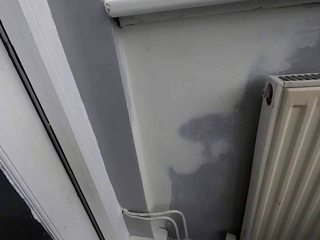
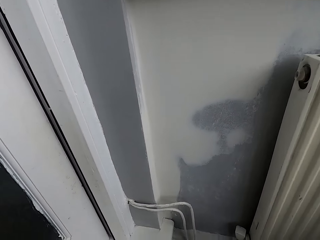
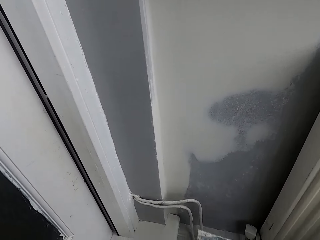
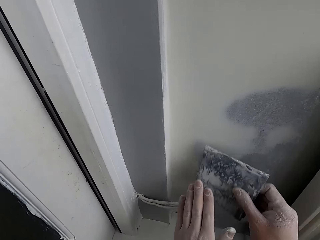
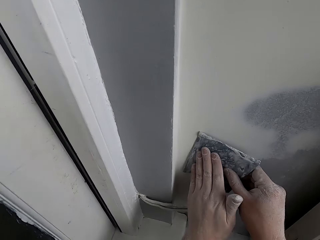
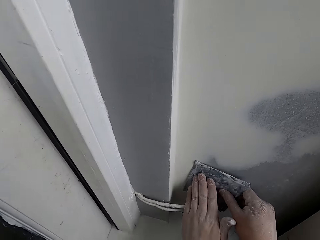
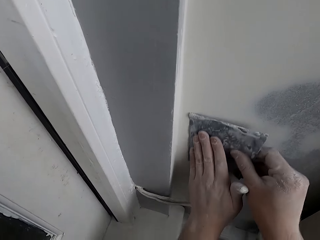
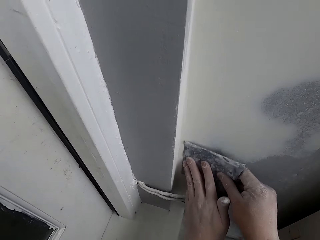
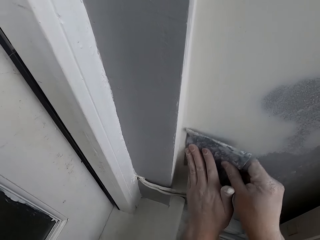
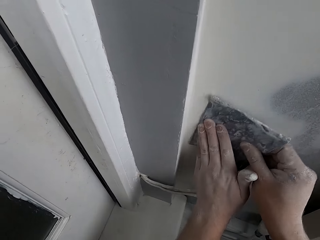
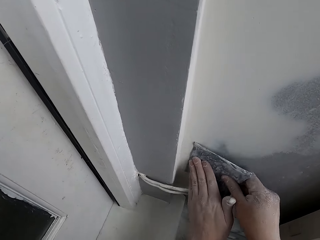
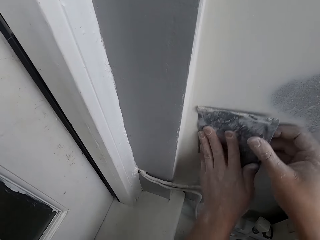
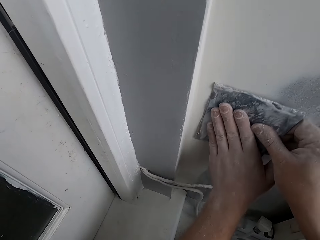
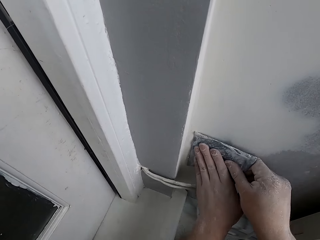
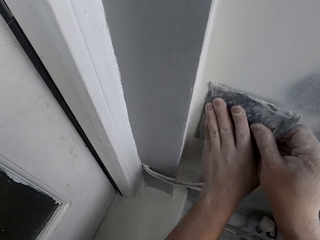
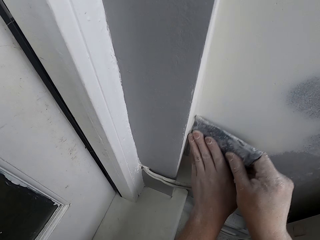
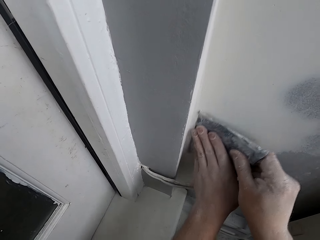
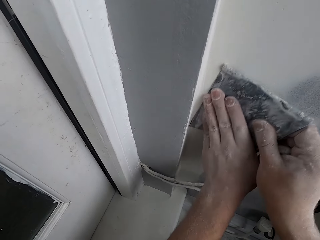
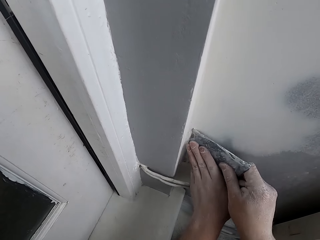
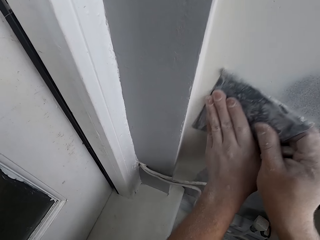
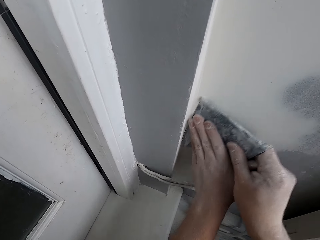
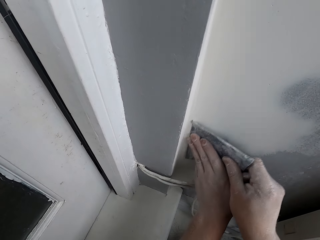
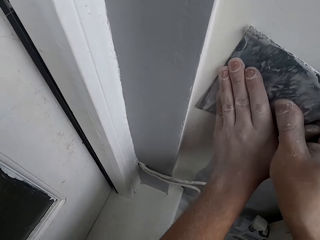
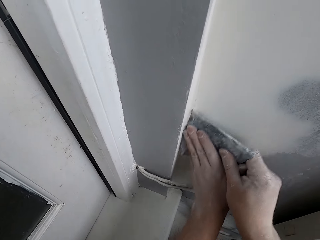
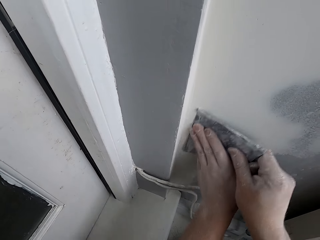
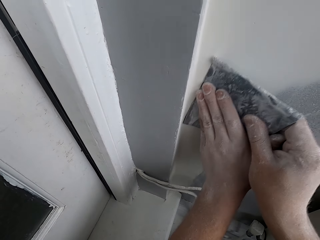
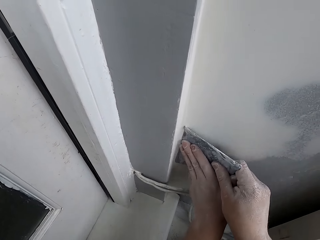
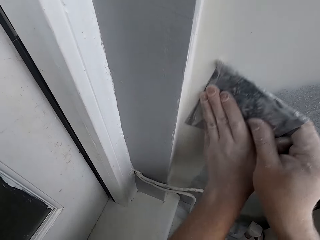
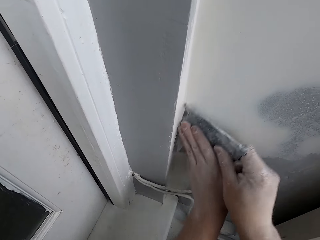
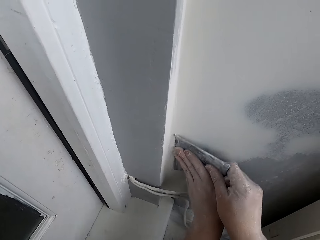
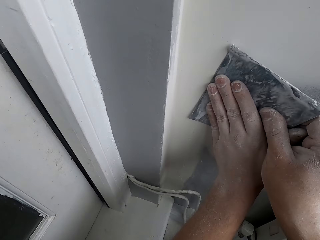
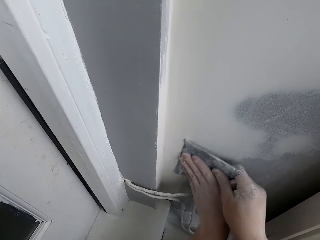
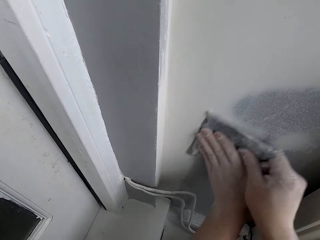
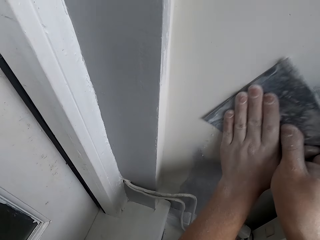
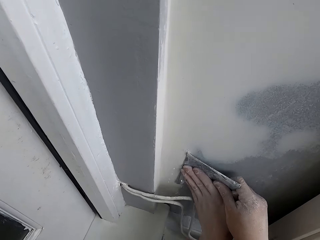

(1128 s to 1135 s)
The camera wearer sands the wall with sandpaper.

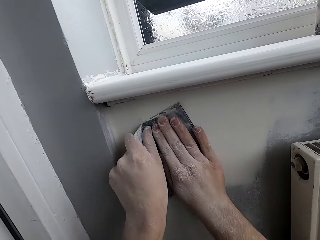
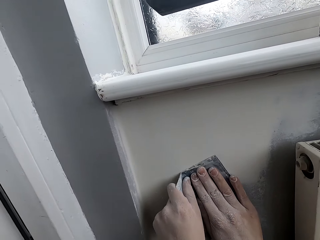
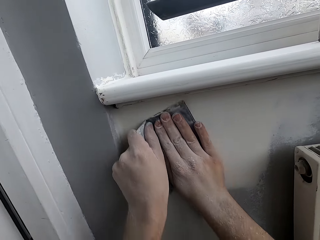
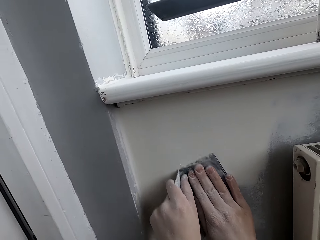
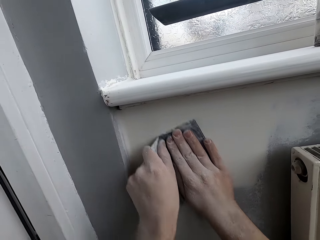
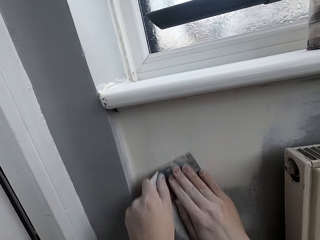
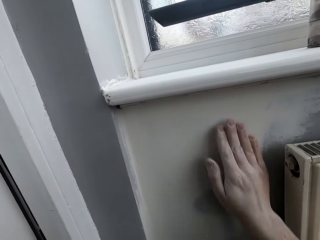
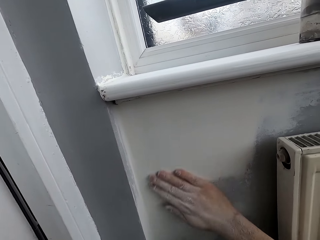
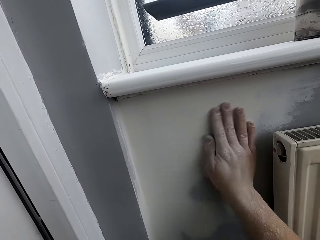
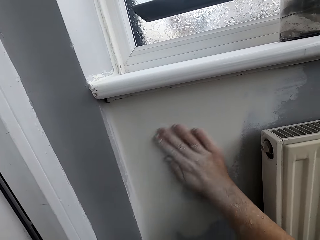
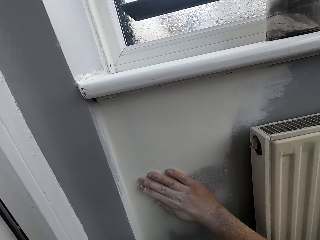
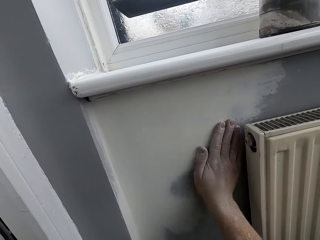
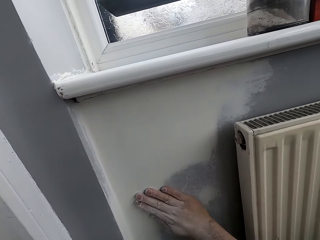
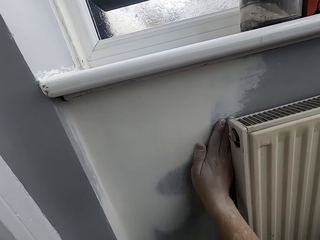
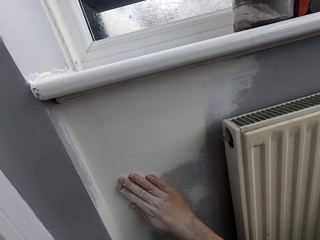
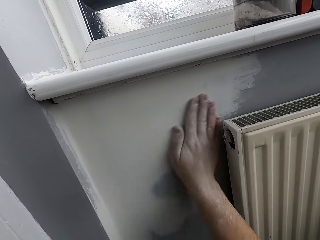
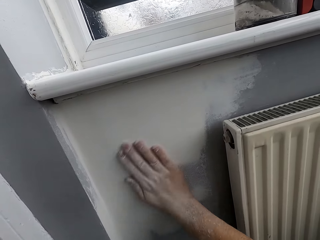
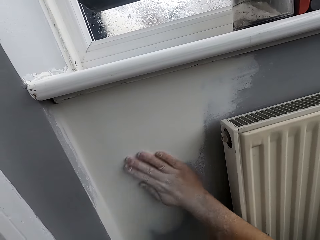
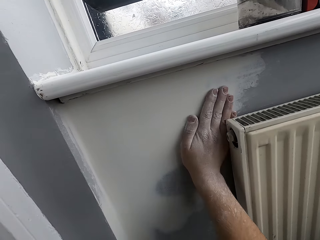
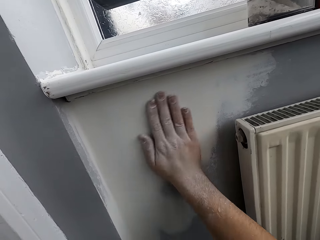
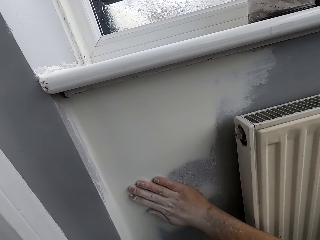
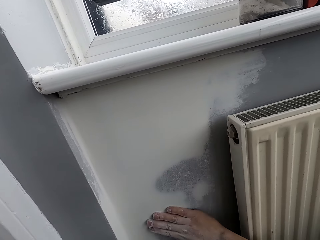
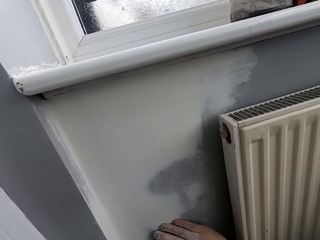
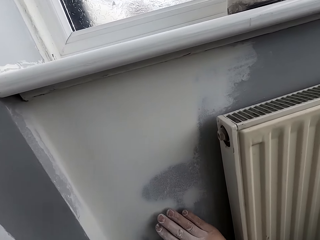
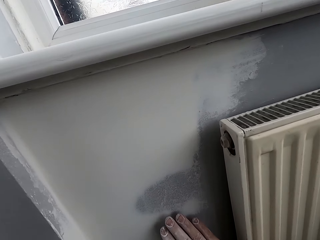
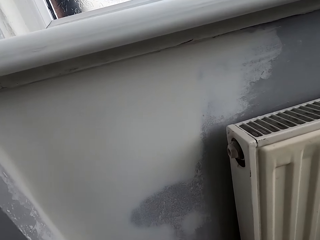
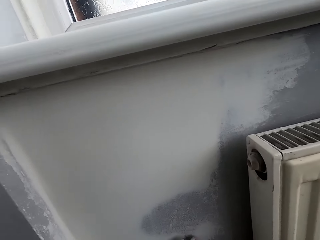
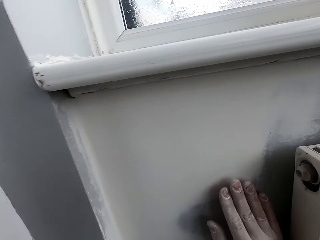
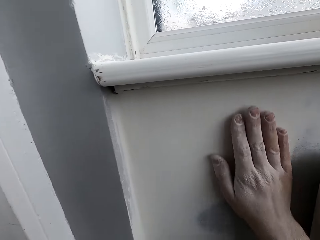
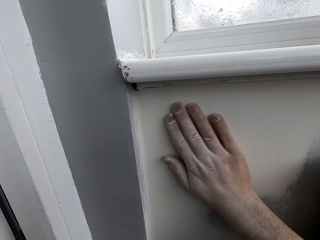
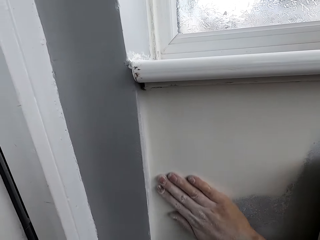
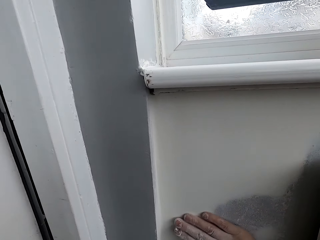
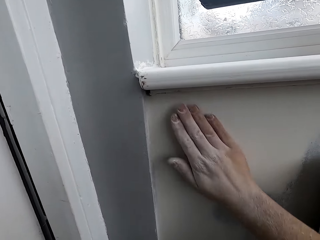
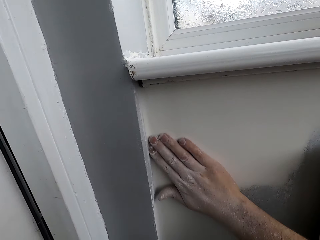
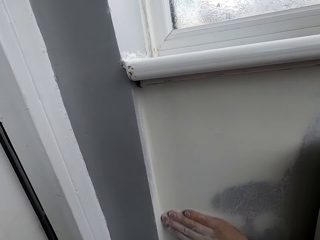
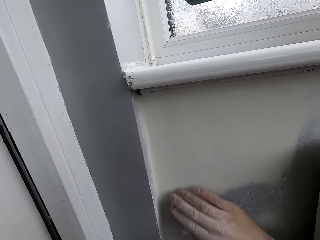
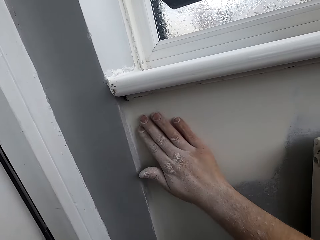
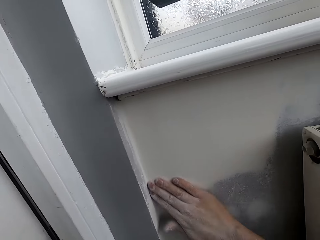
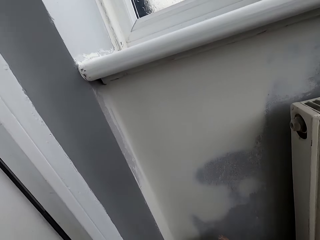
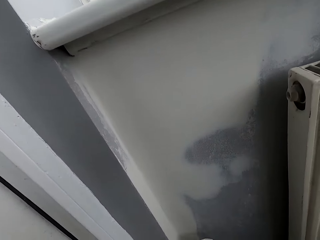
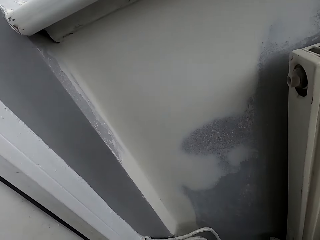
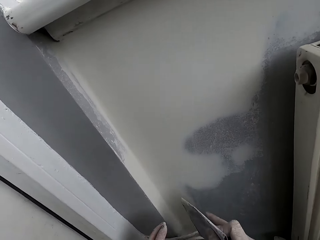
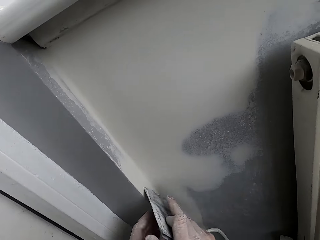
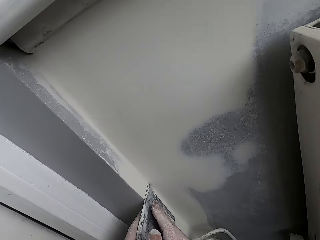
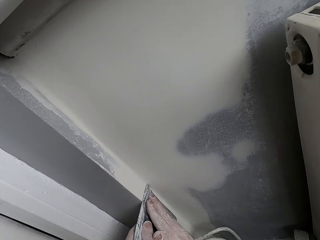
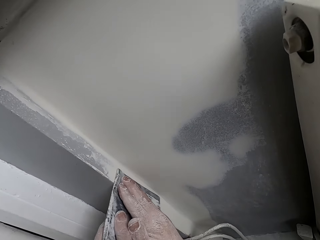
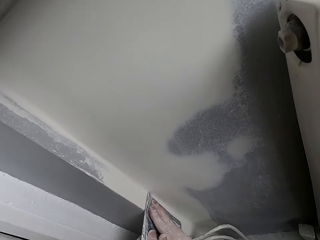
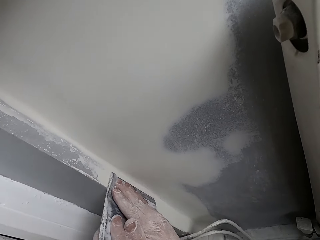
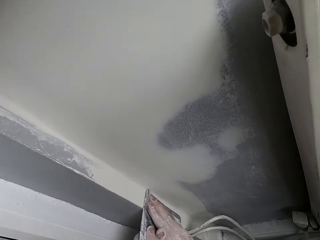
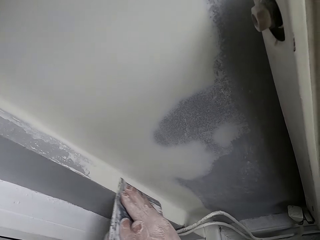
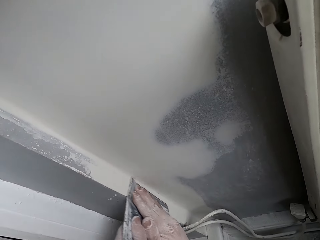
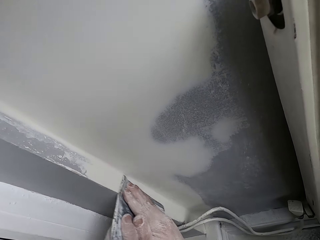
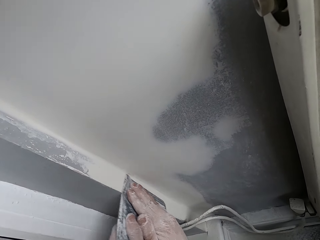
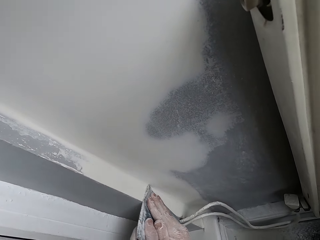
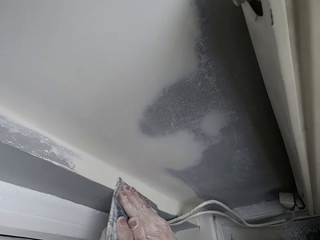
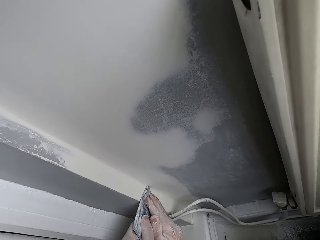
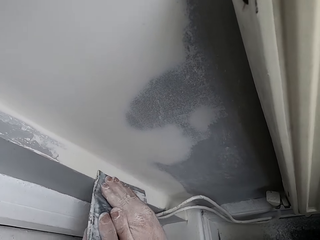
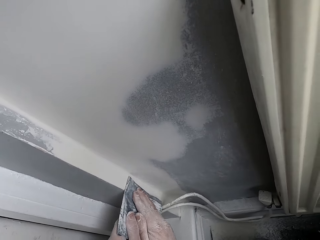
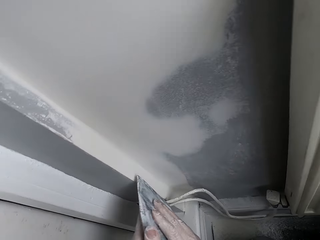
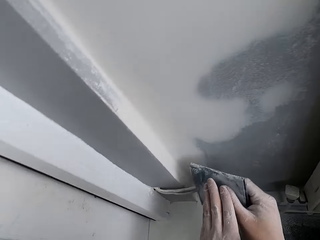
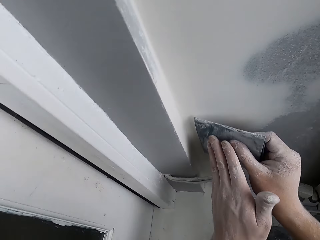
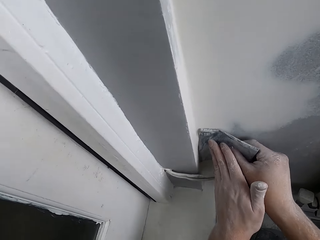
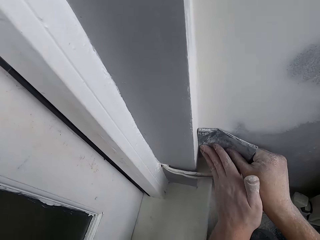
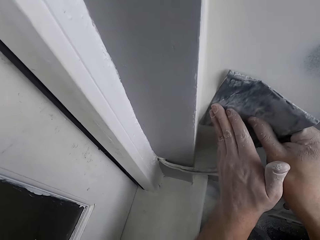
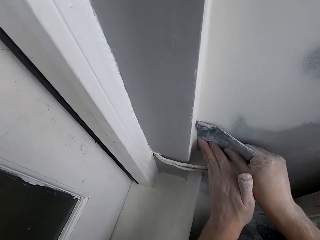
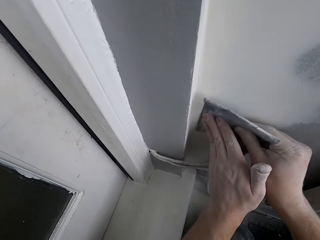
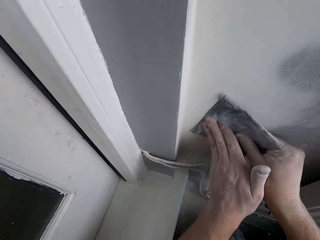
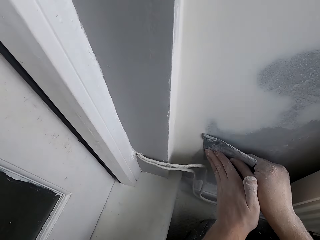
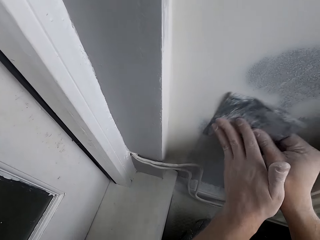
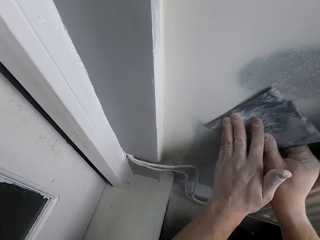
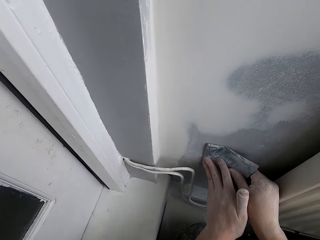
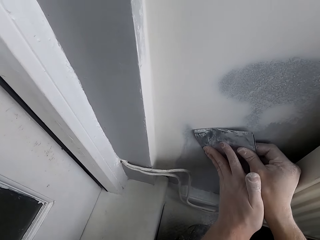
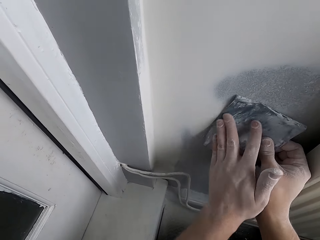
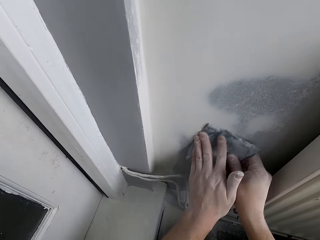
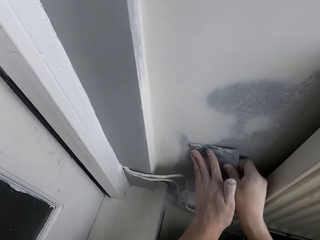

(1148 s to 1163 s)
The camera wearer rubs the wall with their hand. They scrub the wall with a scrubber.
